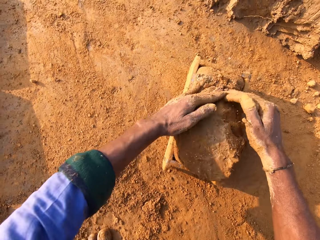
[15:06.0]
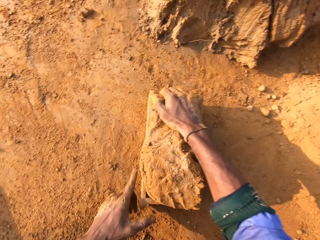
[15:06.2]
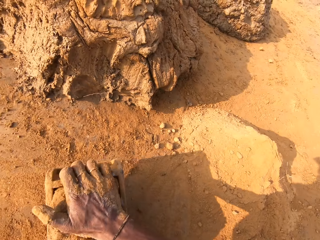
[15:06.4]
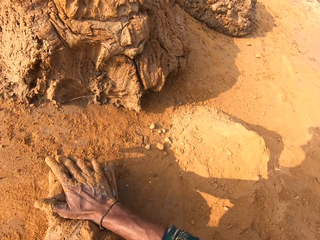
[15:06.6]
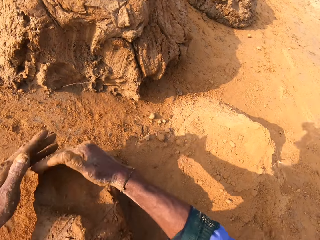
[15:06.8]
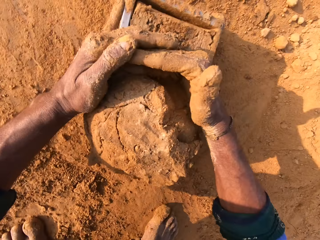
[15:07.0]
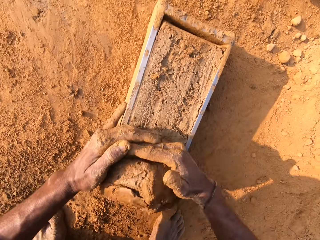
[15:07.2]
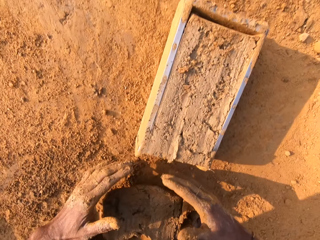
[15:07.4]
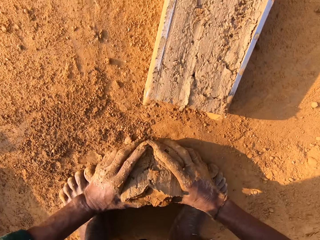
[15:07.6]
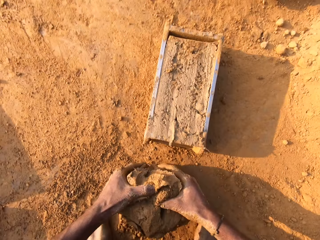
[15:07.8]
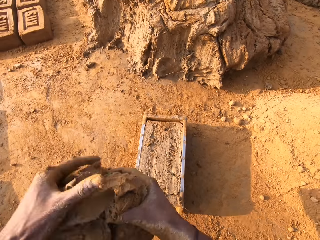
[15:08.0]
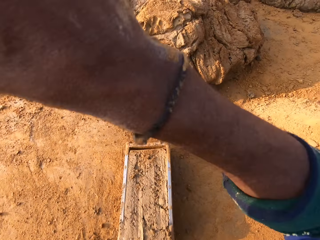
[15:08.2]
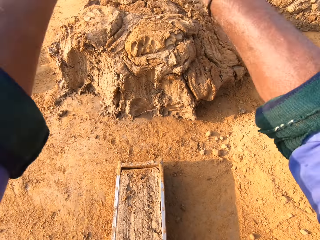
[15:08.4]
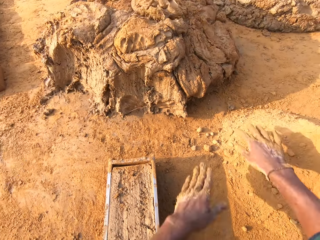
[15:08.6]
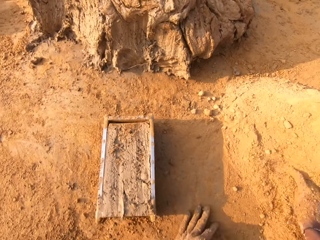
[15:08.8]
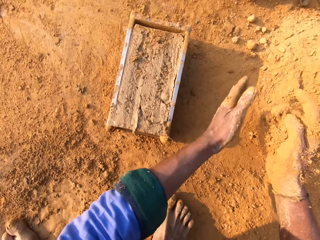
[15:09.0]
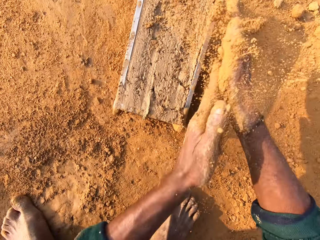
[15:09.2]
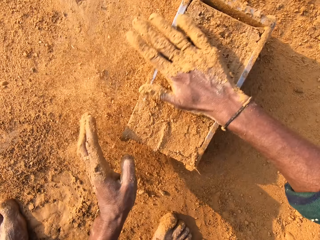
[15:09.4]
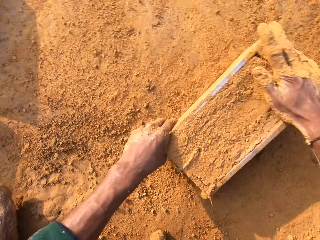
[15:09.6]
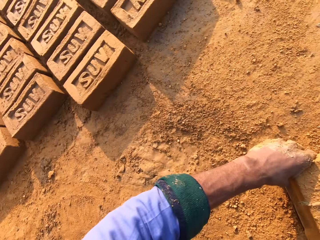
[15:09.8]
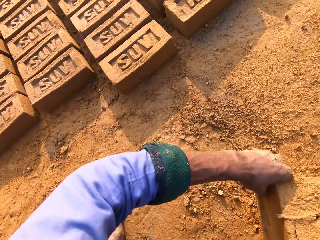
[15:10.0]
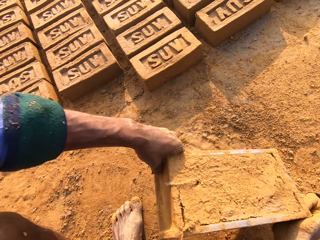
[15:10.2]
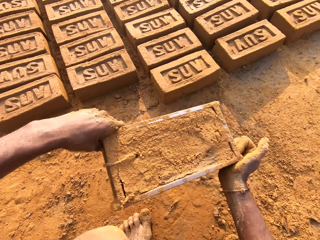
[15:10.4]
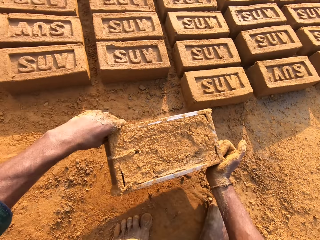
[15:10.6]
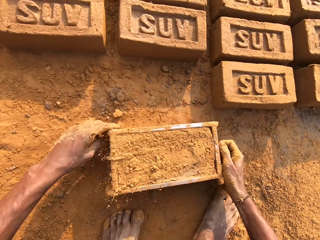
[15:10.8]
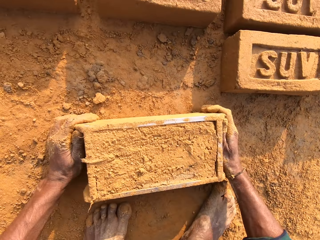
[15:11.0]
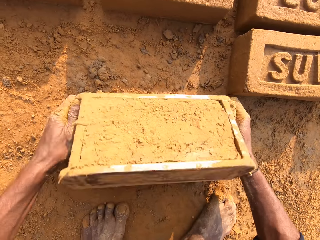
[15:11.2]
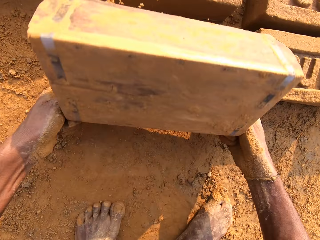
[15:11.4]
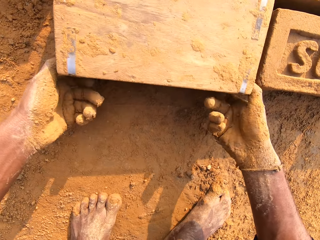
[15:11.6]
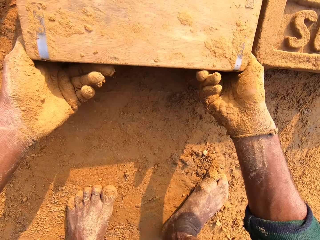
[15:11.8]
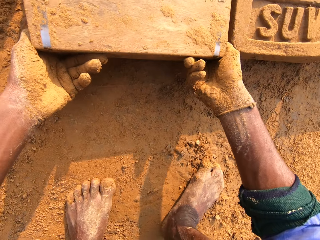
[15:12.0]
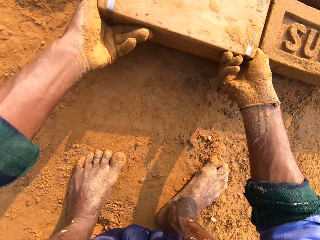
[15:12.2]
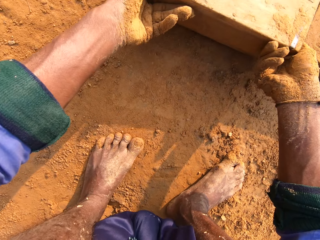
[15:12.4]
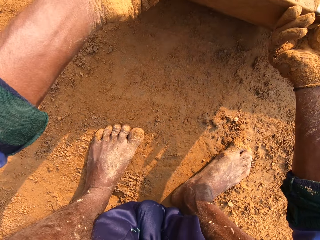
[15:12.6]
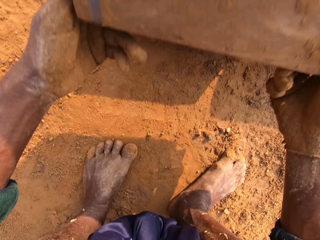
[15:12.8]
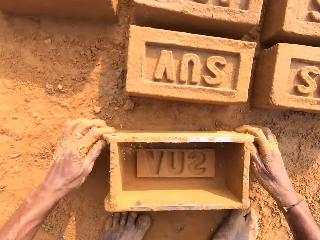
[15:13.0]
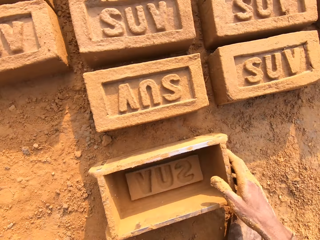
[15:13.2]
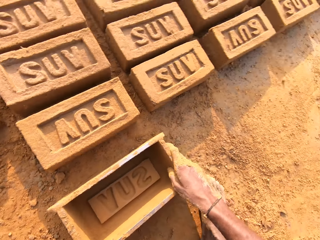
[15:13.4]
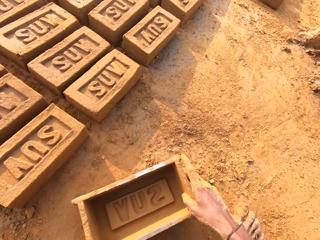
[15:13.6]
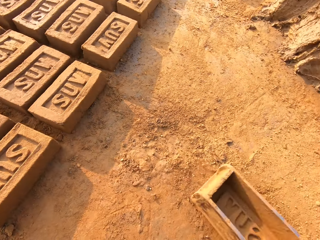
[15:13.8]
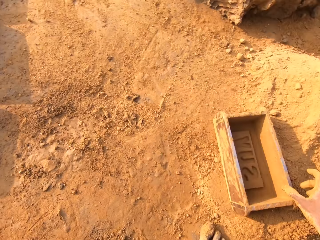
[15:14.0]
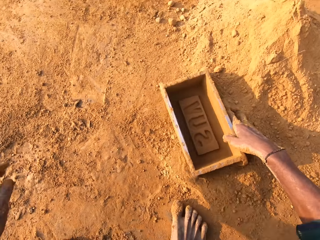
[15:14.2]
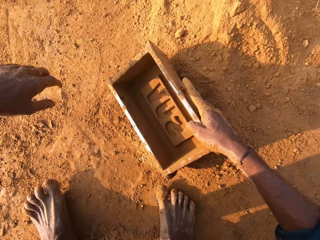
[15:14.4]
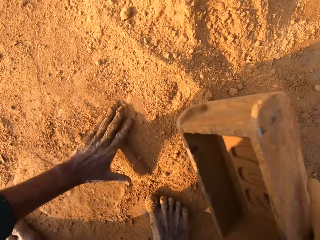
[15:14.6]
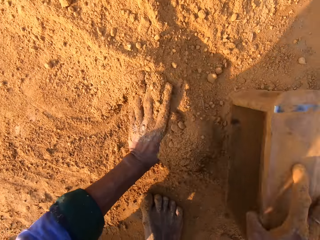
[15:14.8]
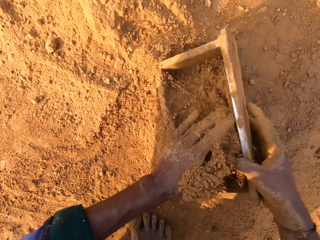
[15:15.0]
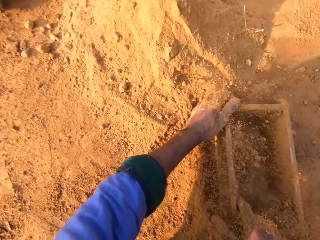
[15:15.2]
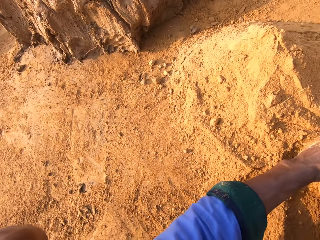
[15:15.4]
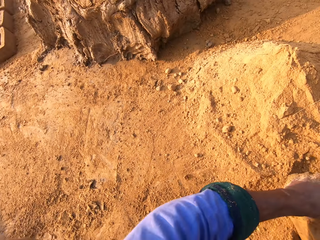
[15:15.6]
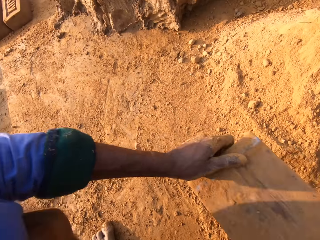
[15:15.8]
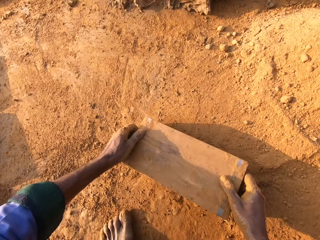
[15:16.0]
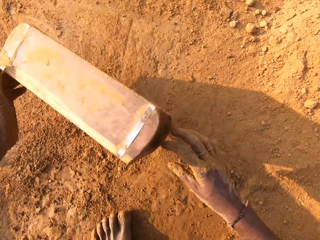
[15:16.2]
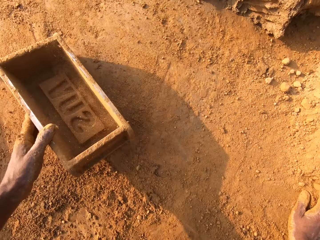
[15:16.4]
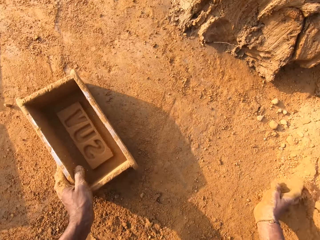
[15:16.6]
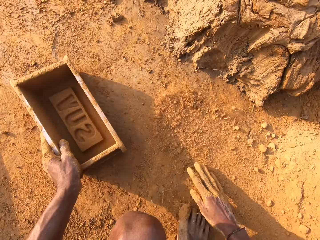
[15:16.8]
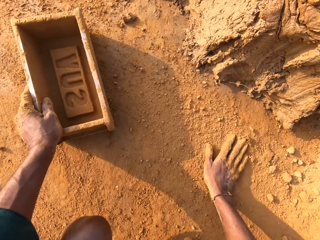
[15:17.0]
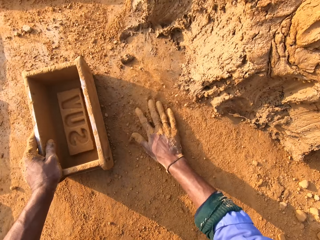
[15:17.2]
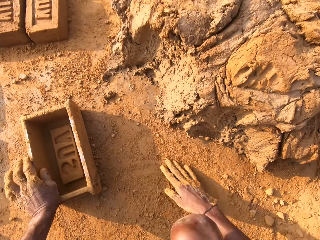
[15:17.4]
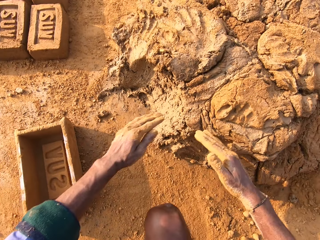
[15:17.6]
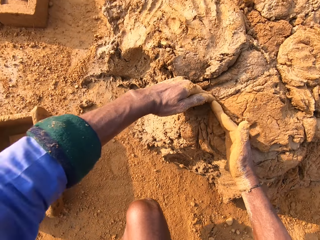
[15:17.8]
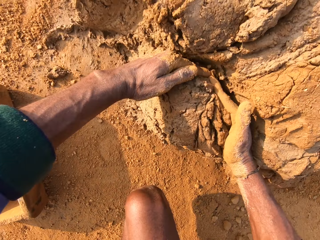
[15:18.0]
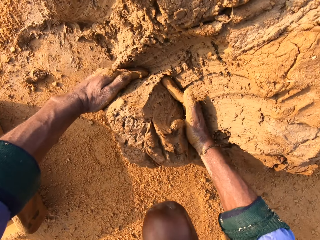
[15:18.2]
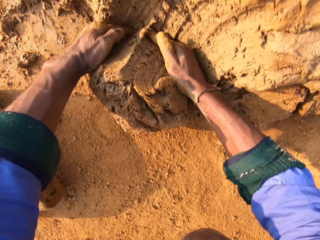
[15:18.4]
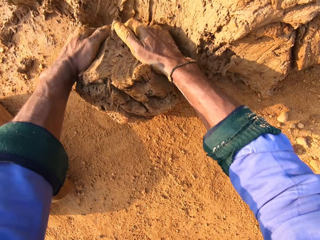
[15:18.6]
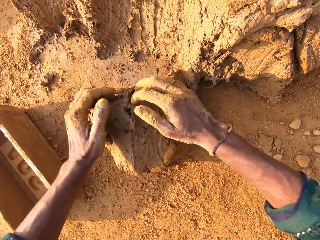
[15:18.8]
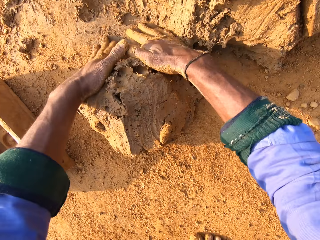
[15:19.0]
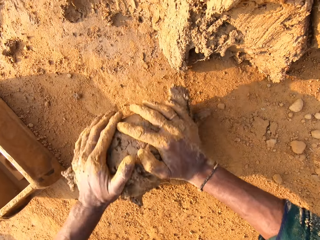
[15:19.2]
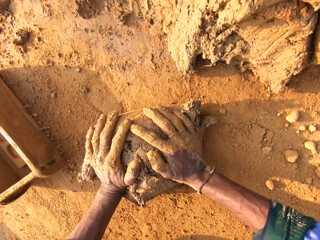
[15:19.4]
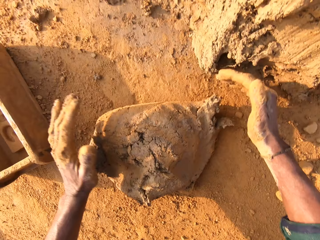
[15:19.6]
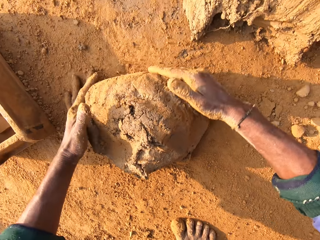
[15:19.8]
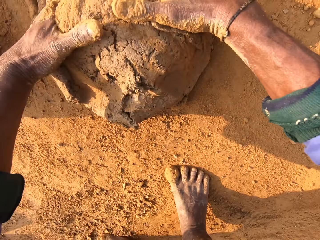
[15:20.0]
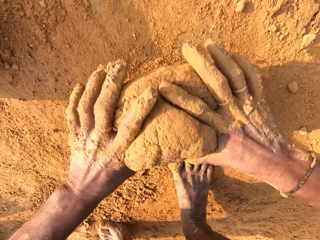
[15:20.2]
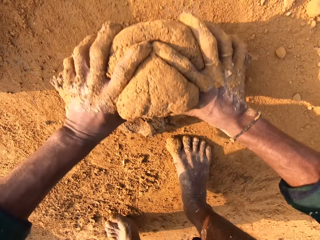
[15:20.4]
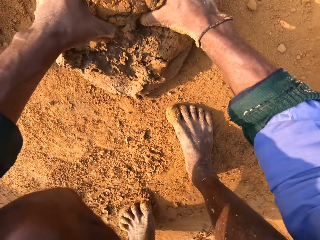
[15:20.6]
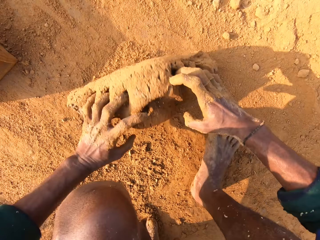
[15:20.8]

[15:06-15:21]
The camera wearer puts the mud in the plate. They throw clay in the clay molding box. They level the mud in the plate. They remove clay from the clay molding box. They throw the excess mud to the heap. They throw small clay on the big clay. They scoop soil. They rub a hand with soil. They pick up the plate. They flip the clay molding box on the ground. They put soil in the plate. They scoop soil in the clay molding box. They pour the soil. They rub the hand in the soil. They scoop mud from the heap with hands. They knead the mud. They mold clay with hands.

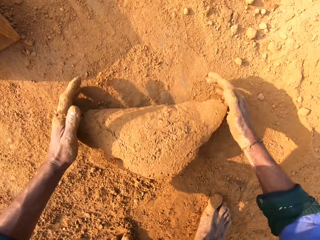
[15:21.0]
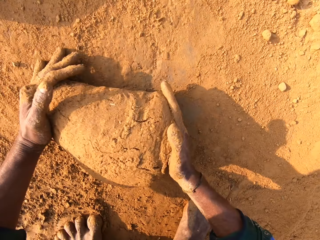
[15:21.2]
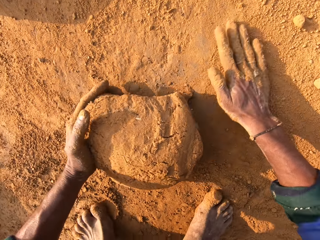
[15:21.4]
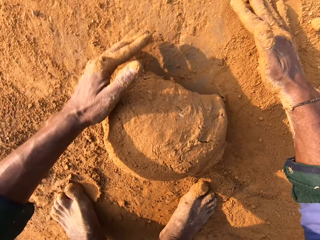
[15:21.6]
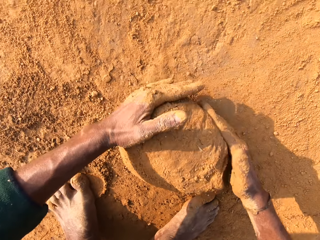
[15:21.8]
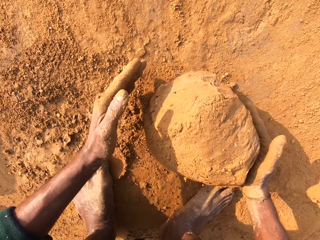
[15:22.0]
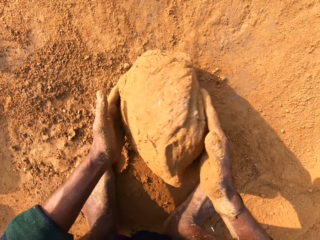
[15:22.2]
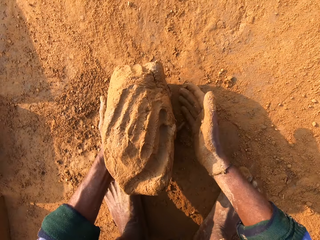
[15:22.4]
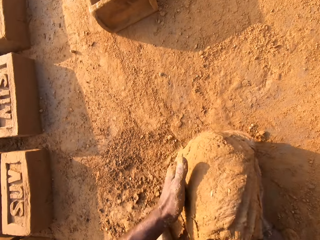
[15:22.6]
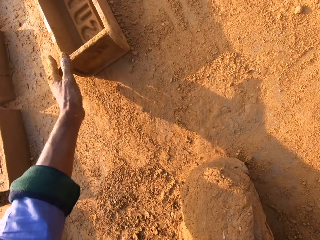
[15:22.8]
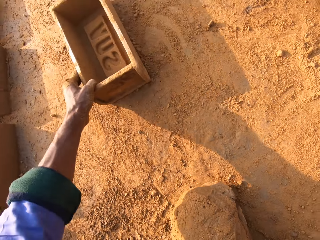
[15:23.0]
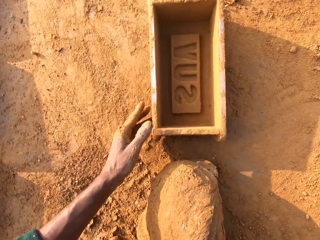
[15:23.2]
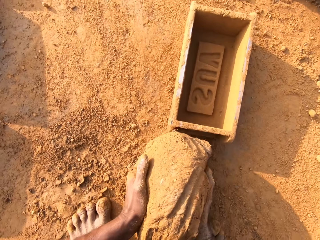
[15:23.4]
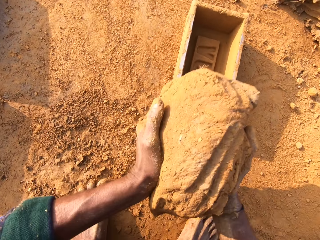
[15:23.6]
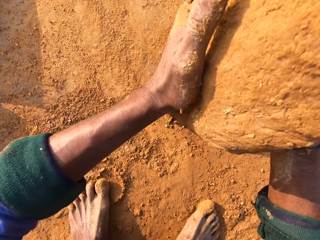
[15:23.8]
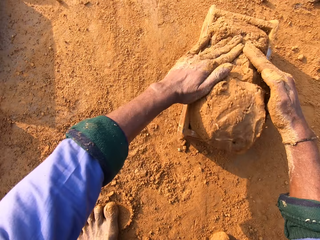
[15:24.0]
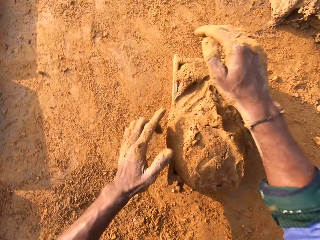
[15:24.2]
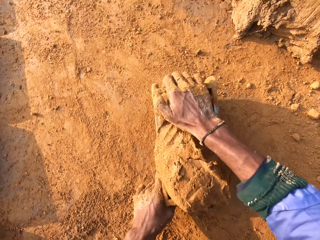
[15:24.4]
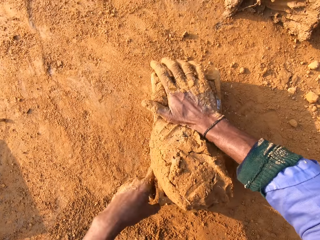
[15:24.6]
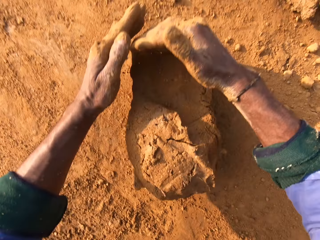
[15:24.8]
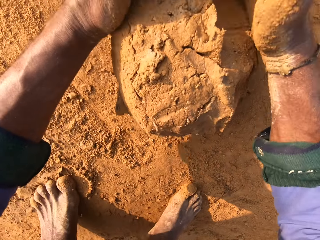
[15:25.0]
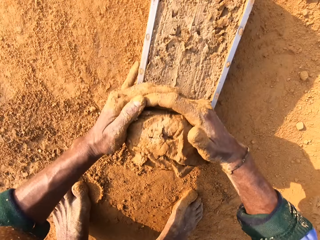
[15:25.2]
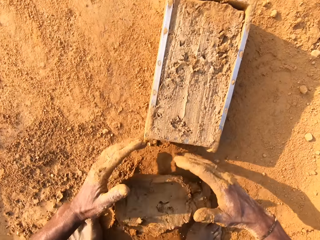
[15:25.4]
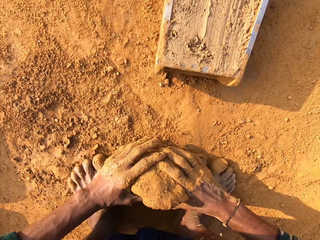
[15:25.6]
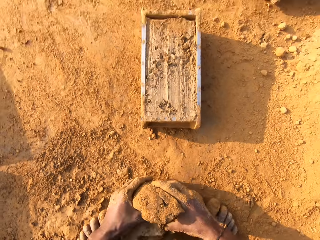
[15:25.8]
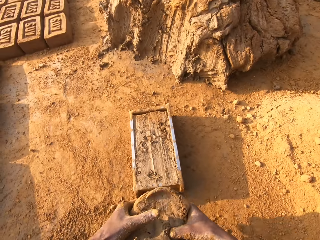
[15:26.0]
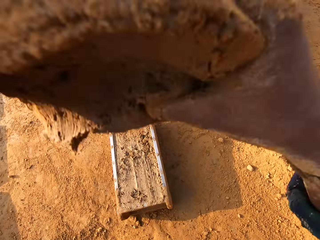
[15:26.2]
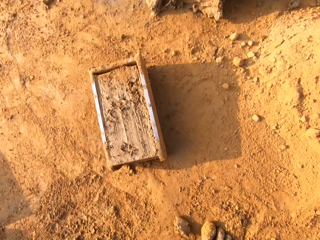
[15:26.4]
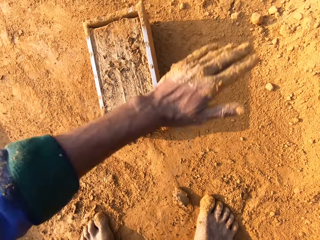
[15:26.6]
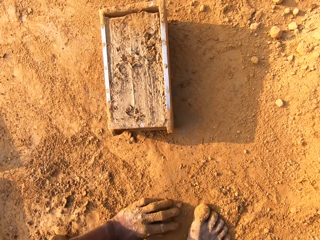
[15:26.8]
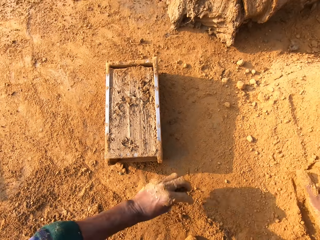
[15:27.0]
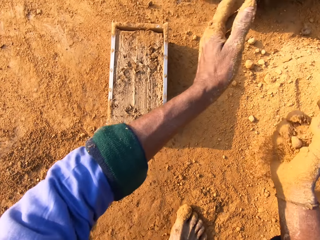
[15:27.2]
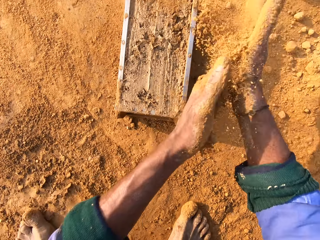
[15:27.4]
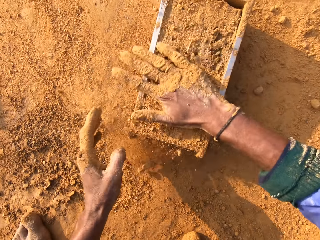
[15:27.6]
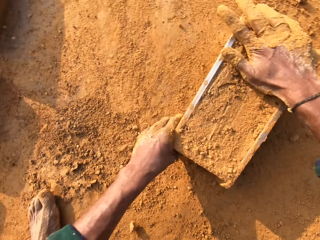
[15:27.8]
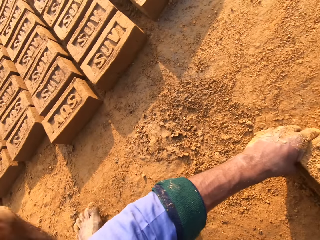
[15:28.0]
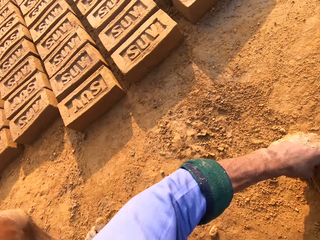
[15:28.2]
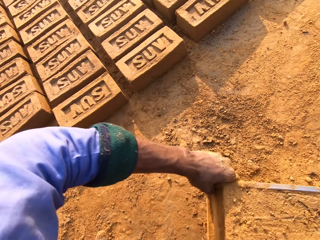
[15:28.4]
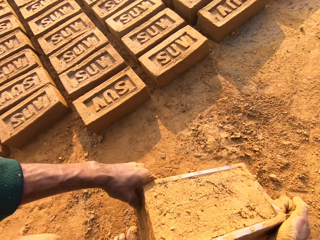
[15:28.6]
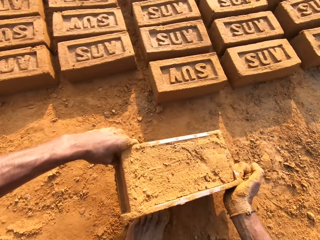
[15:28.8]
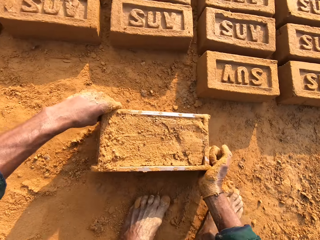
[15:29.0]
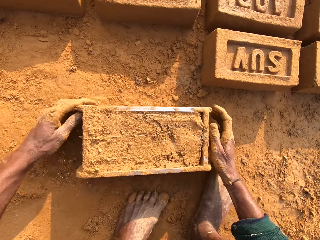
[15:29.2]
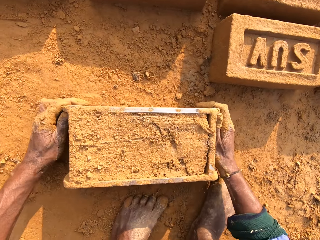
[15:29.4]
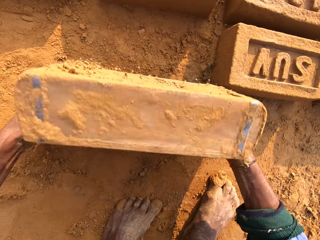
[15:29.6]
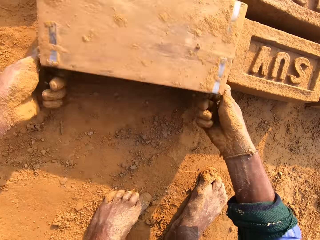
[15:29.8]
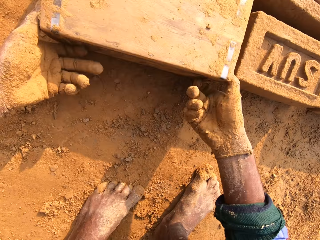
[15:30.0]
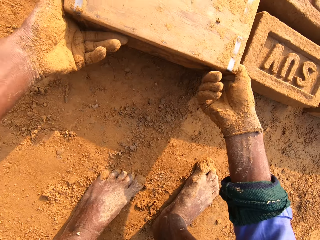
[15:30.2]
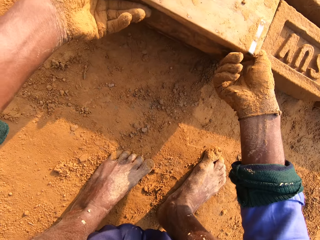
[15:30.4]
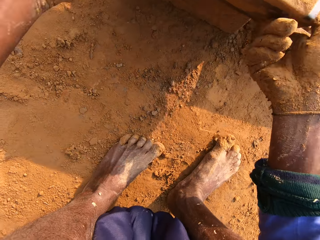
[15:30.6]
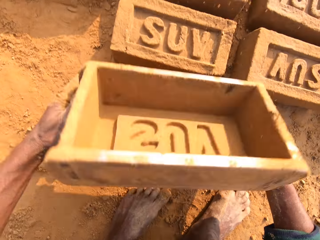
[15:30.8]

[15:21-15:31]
The camera wearer picks up the plate. They move the clay molding box closer. They put the mud in the plate. They throw clay in the clay molding box. They level the mud in the plate. They remove clay from the clay molding box. They throw the excess mud to the heap. They throw small clay on the big clay. They scoop soil. They rub a hand with soil. They pick up the plate. They flip the clay molding box on the ground.
